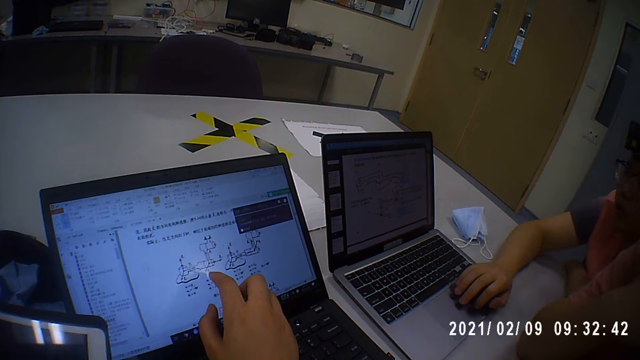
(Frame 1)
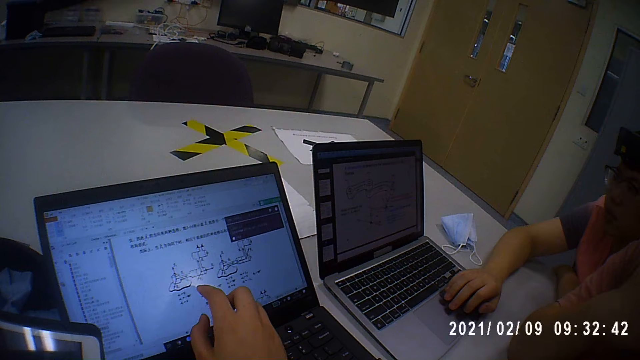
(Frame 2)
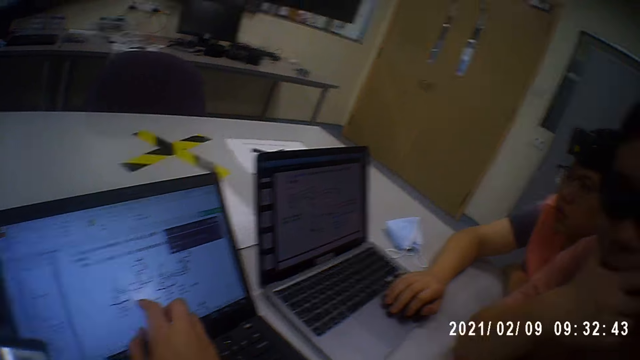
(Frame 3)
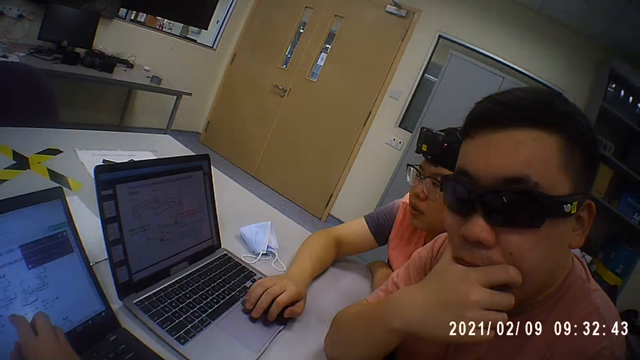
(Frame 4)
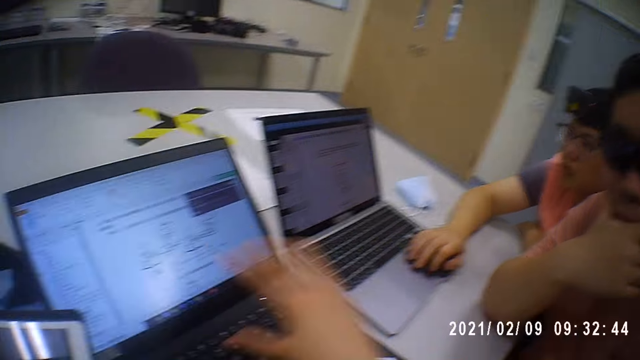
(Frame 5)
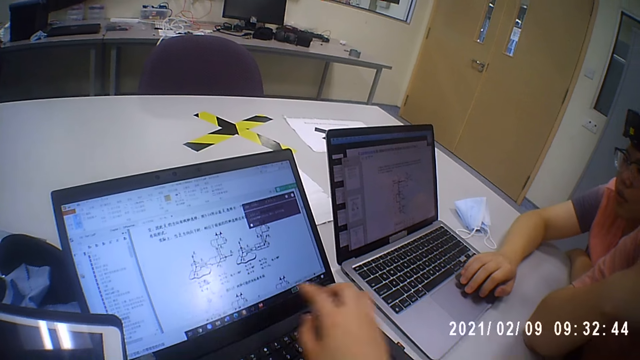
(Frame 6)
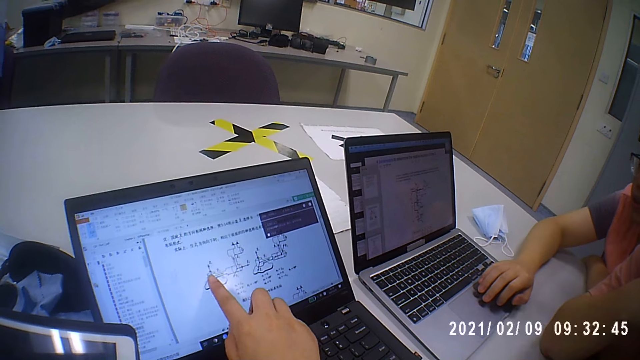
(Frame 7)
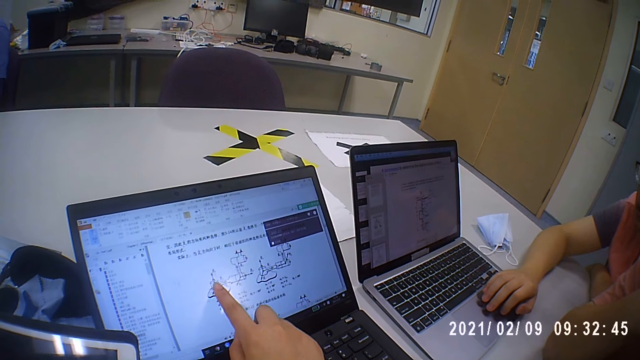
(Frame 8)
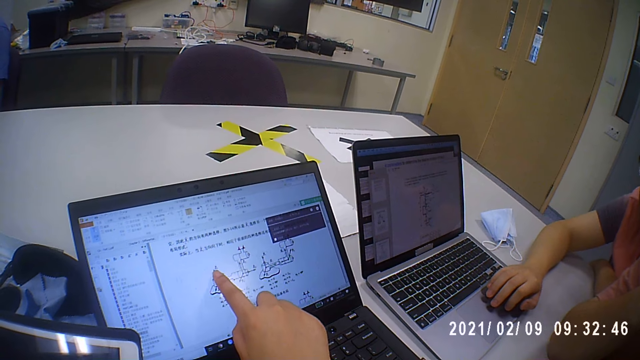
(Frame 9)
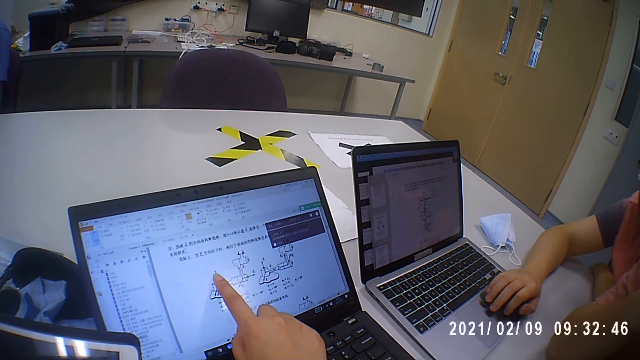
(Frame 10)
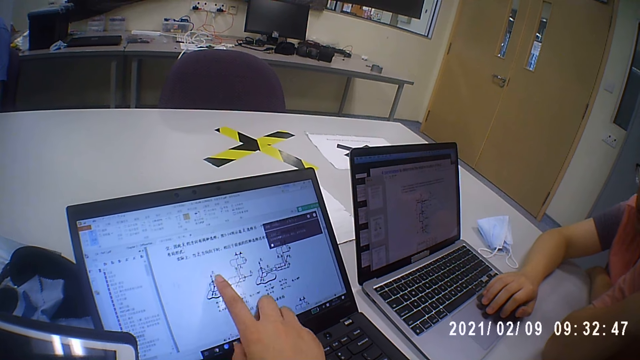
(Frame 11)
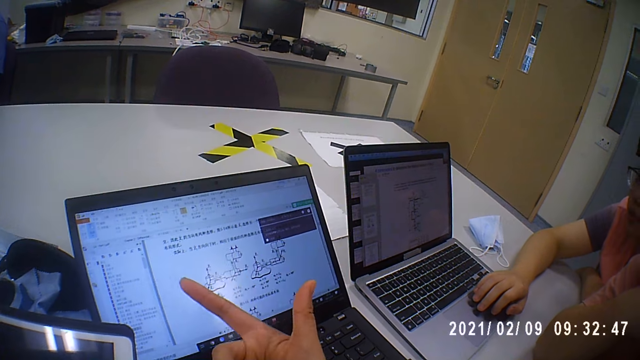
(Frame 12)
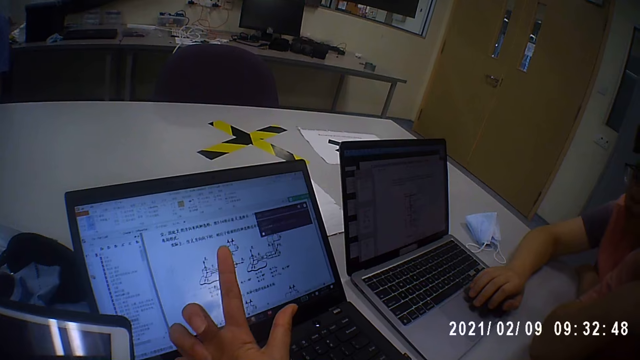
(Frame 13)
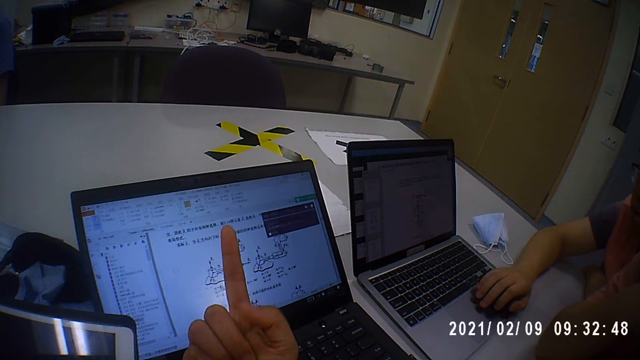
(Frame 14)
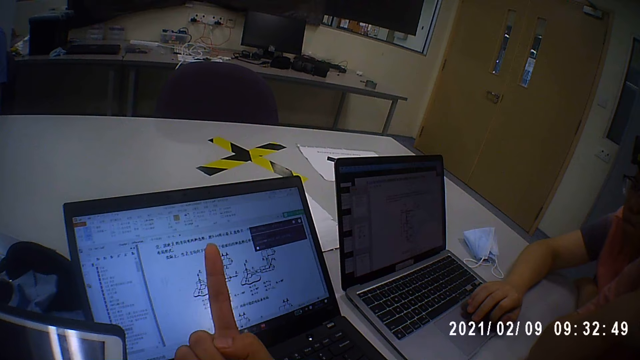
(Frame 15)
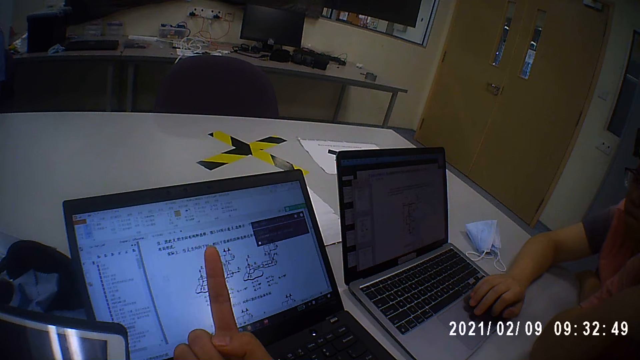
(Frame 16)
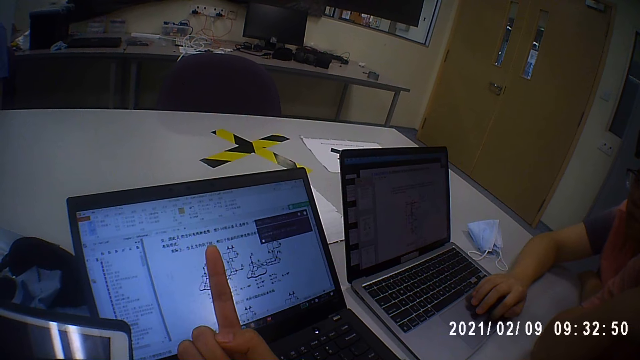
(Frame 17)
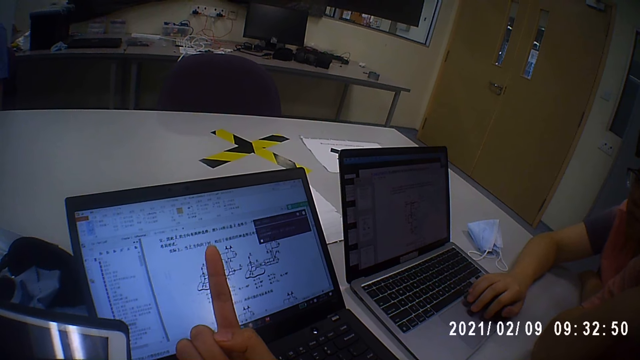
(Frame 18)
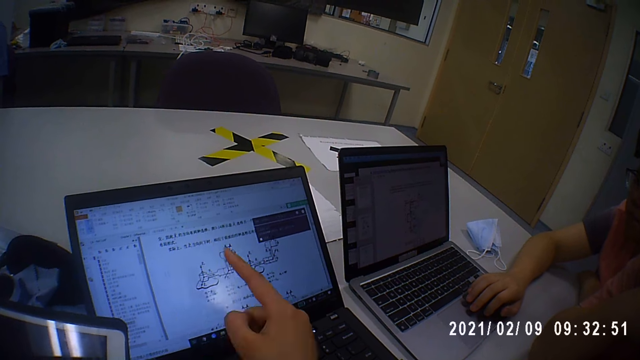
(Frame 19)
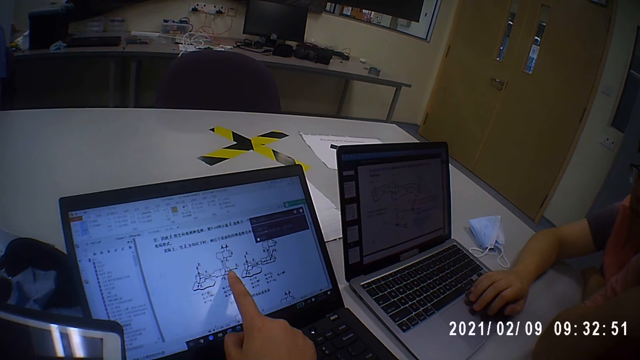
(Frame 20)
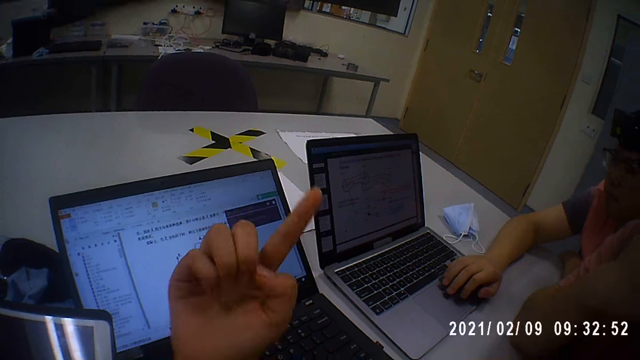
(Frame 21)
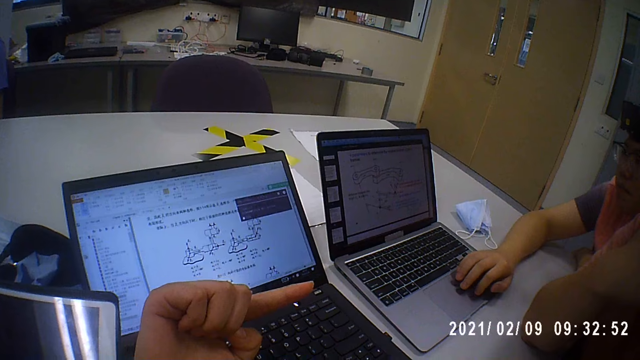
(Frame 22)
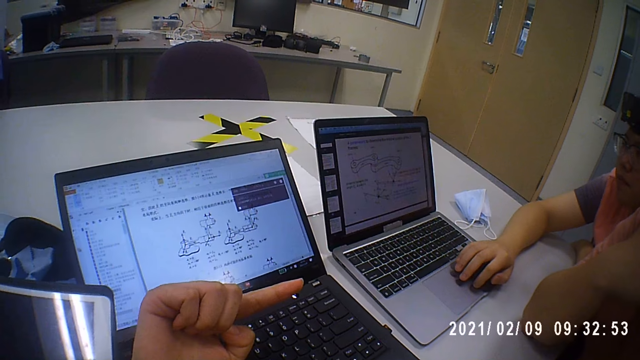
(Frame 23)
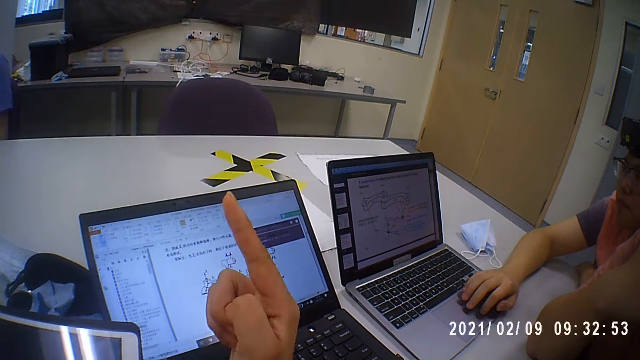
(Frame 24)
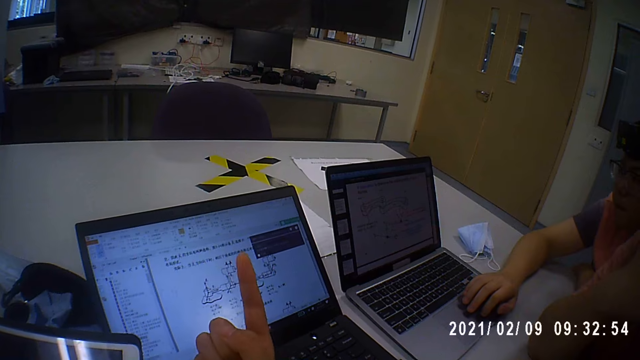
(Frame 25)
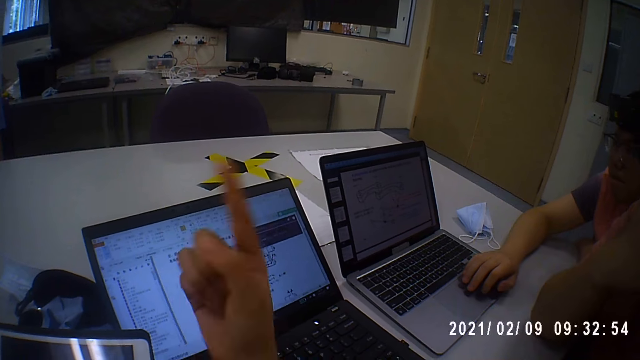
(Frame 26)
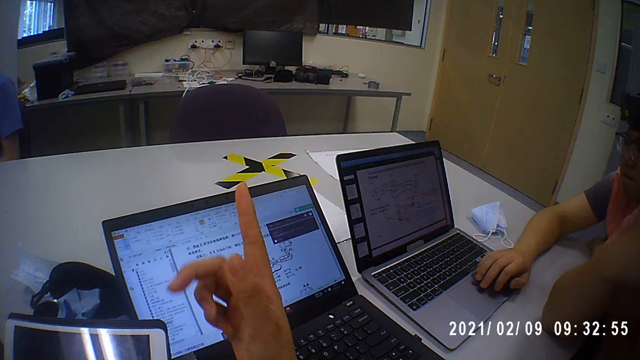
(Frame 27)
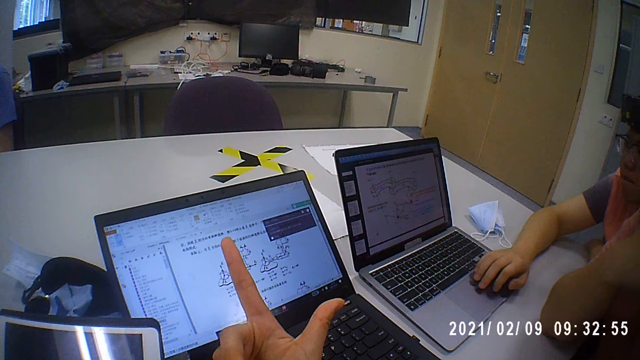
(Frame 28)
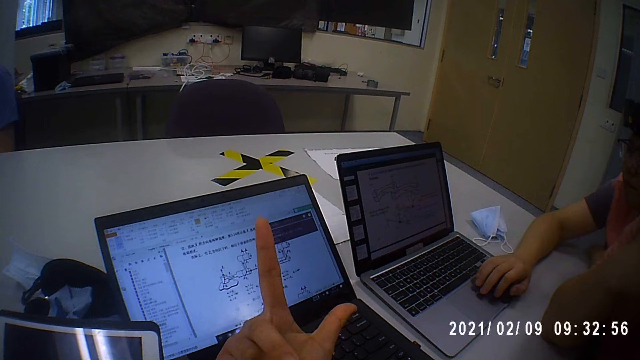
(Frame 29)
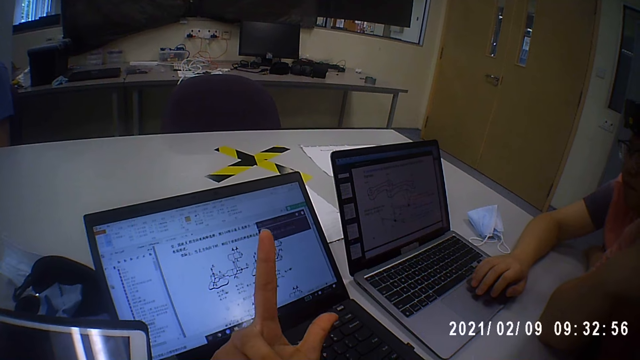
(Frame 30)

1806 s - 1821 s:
The camera wearer converses with a man. She gestures with her right hand.

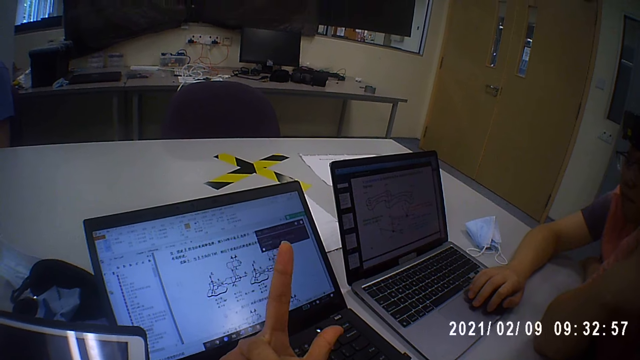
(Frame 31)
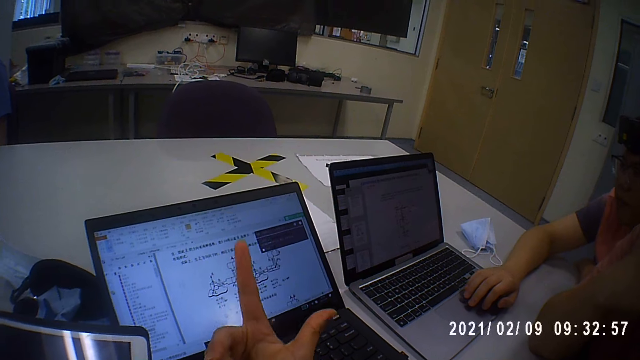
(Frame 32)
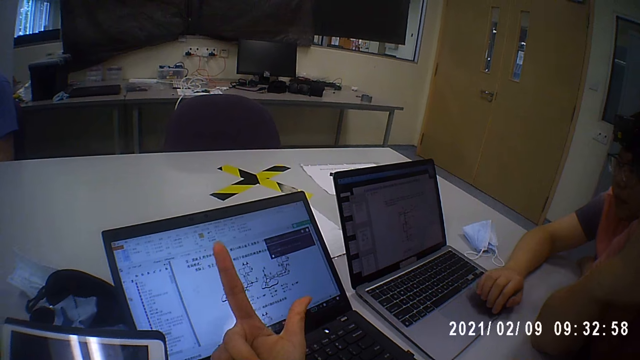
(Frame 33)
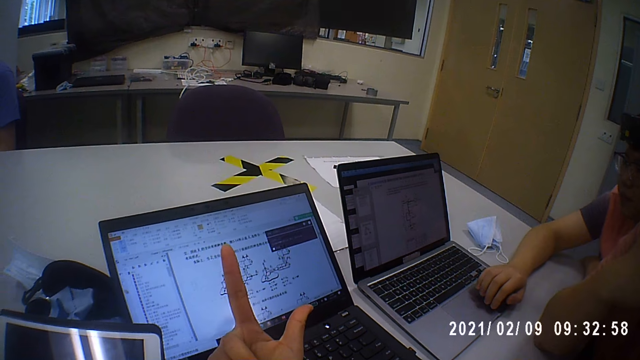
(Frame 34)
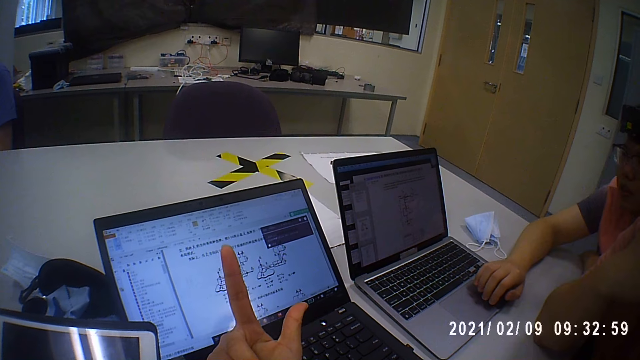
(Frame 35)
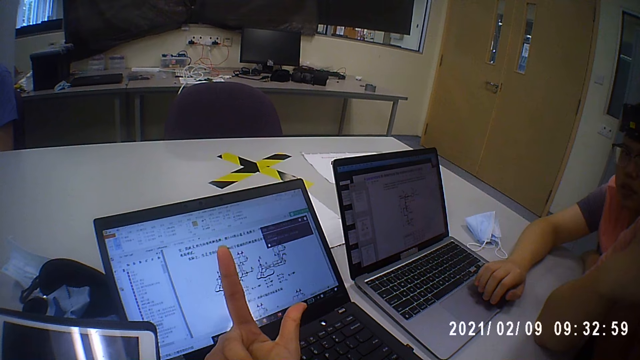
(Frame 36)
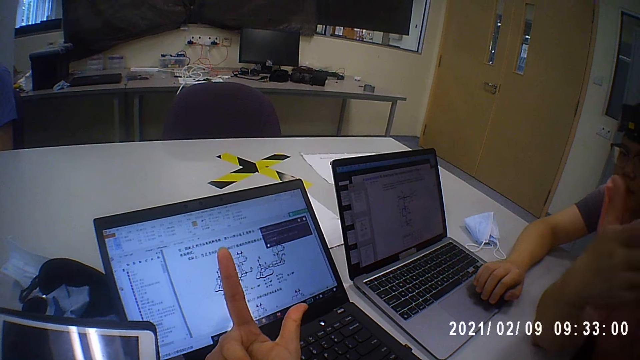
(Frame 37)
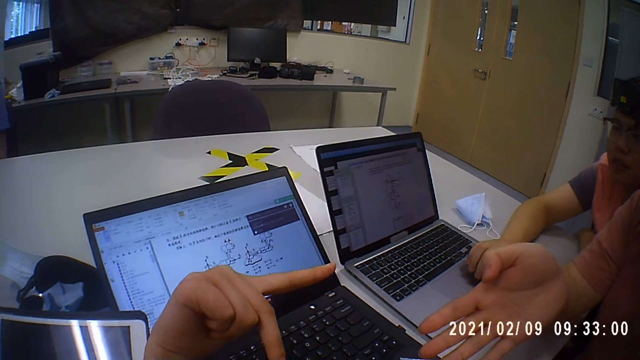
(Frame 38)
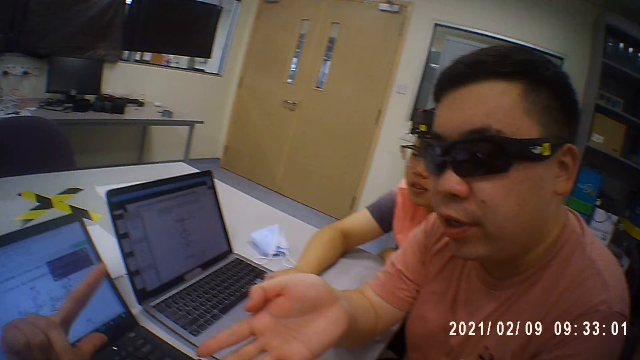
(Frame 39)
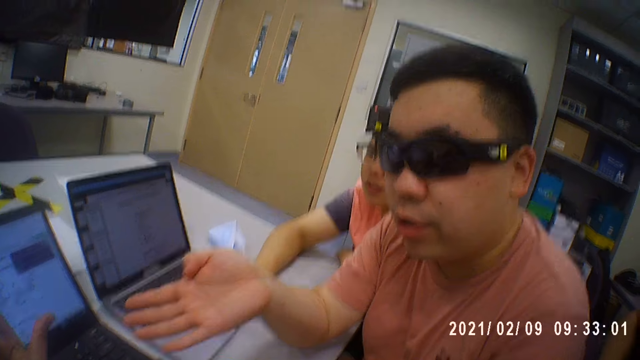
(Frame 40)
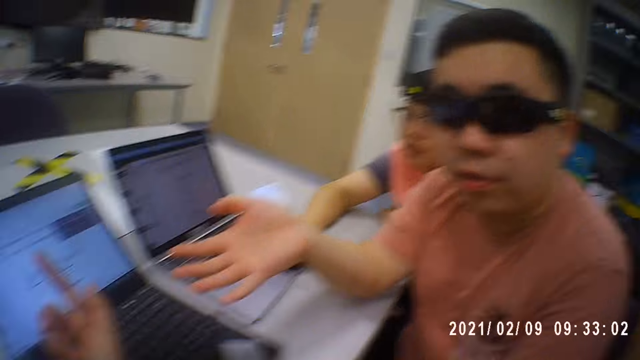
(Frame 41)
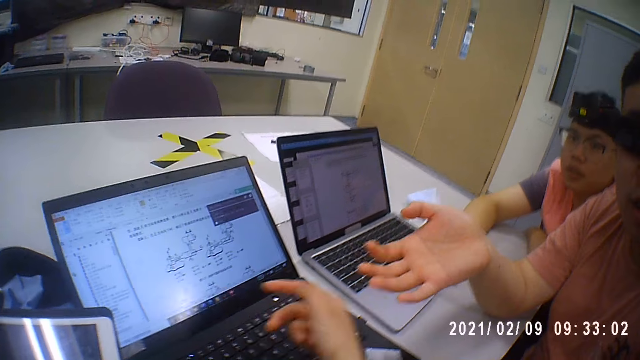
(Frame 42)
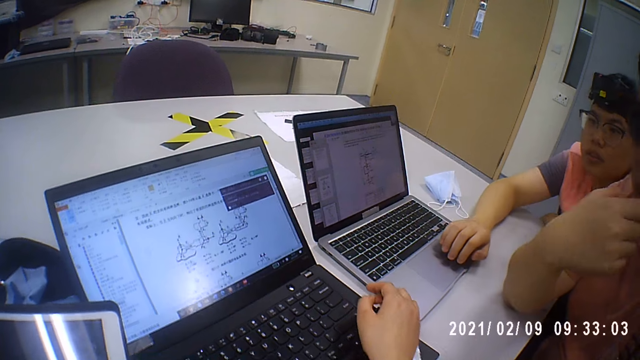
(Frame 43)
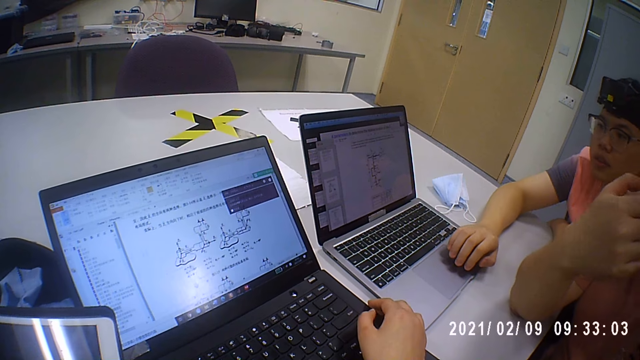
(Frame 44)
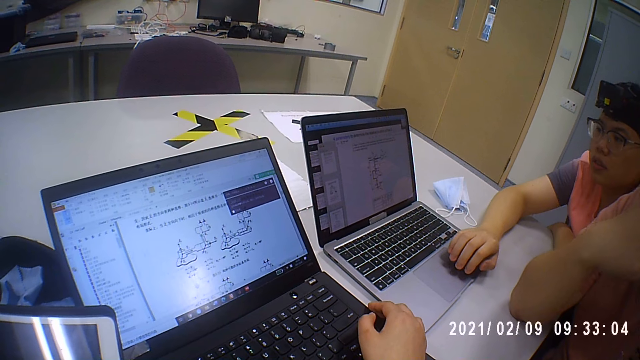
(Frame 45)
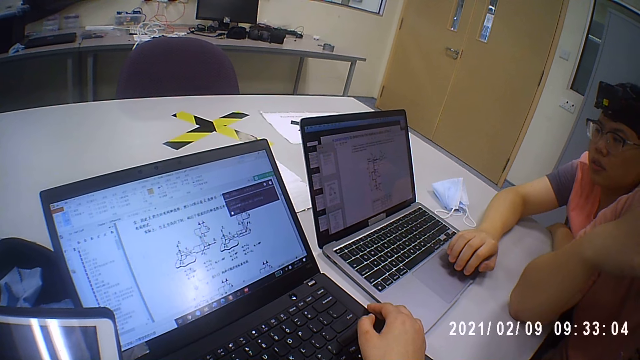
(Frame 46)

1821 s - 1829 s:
A man talks and moves his hand.
